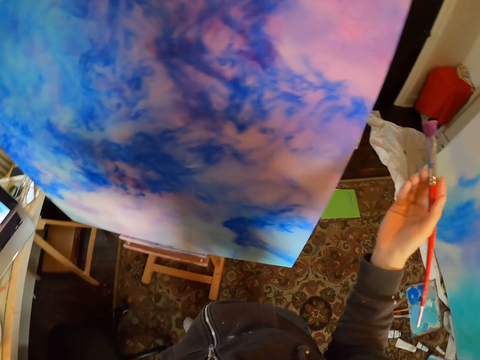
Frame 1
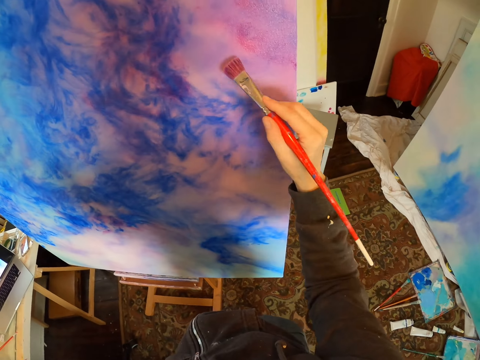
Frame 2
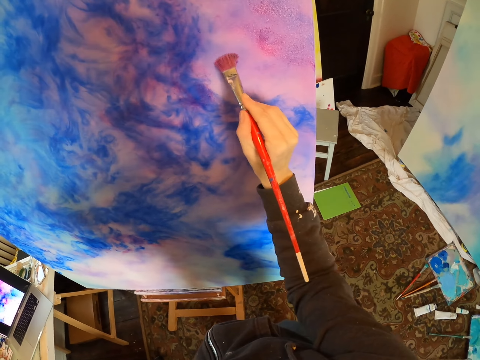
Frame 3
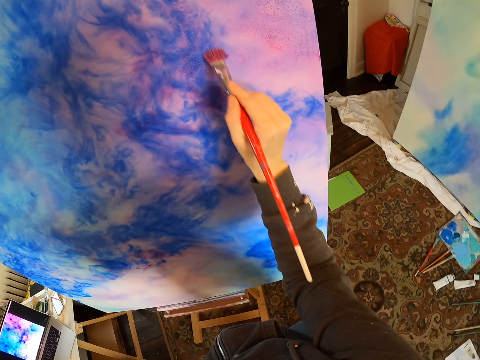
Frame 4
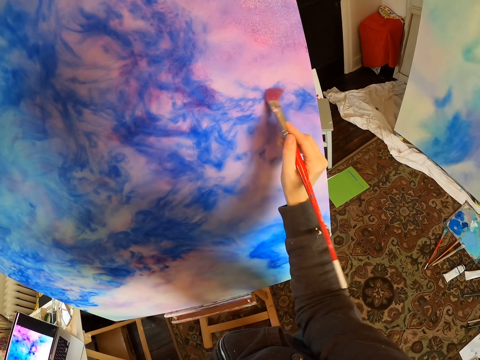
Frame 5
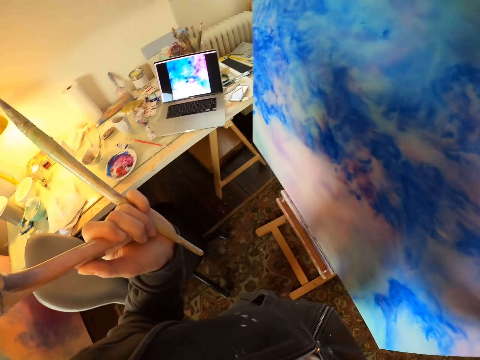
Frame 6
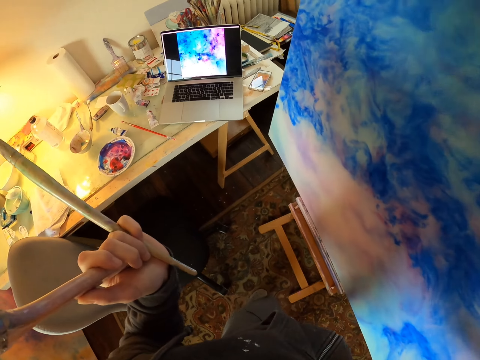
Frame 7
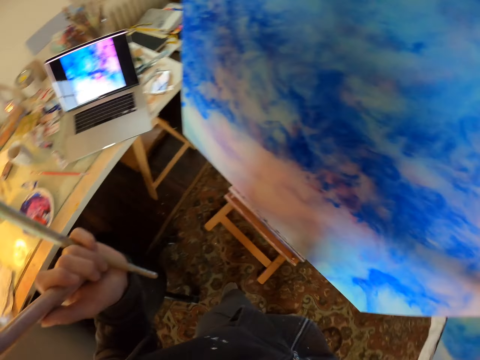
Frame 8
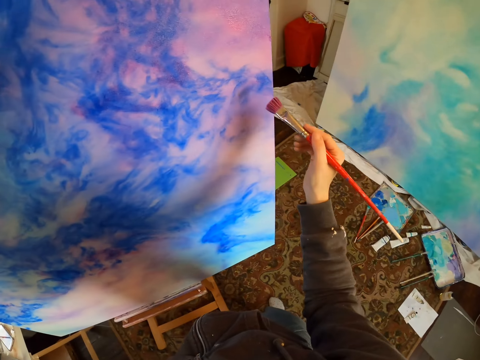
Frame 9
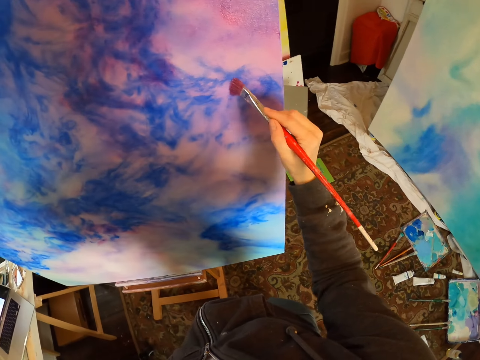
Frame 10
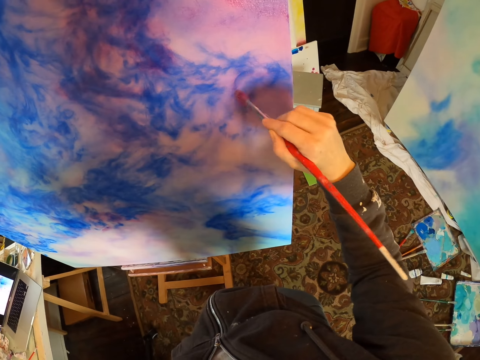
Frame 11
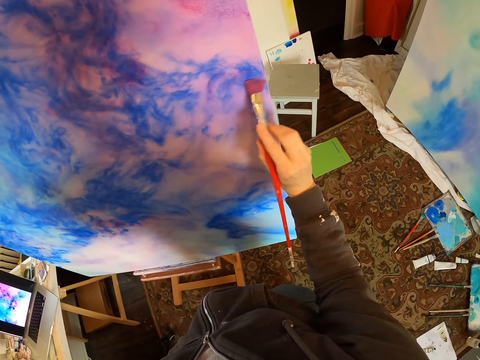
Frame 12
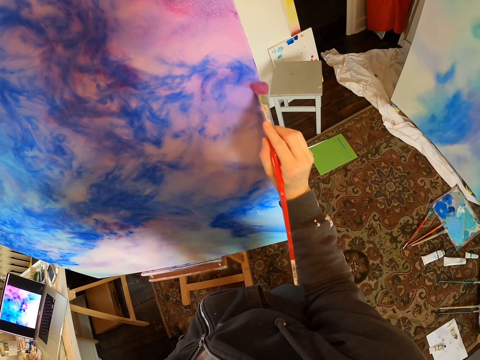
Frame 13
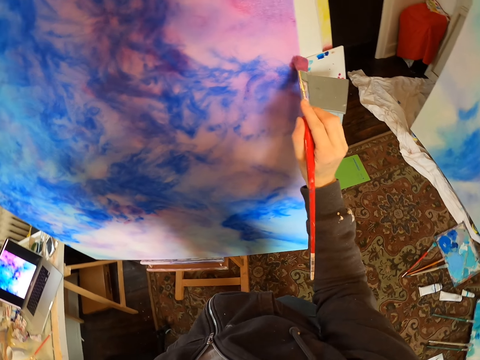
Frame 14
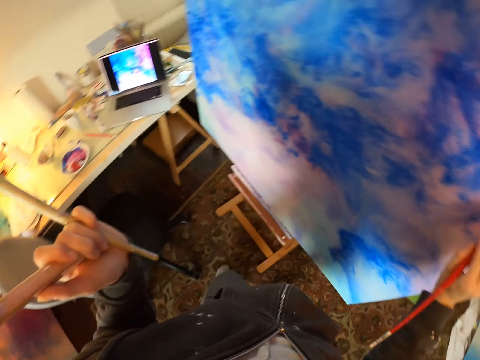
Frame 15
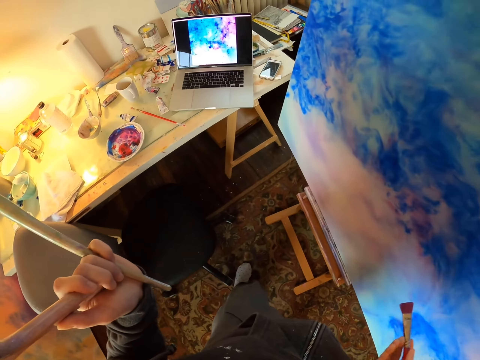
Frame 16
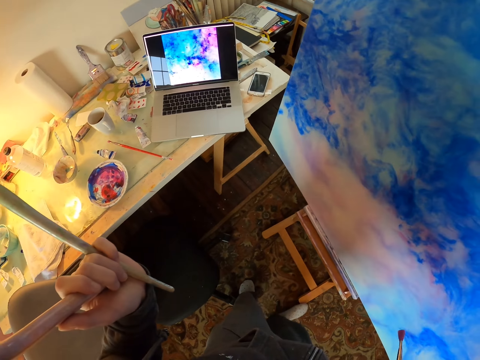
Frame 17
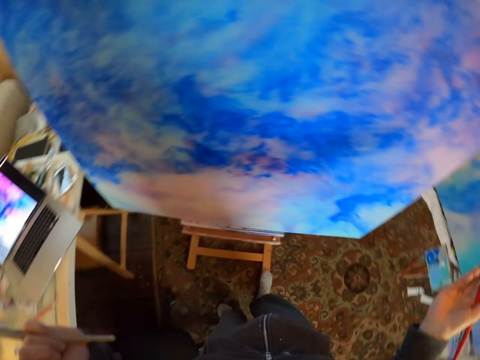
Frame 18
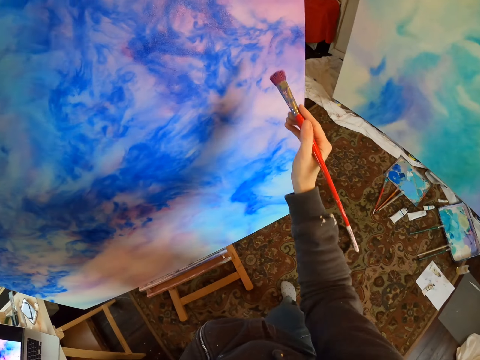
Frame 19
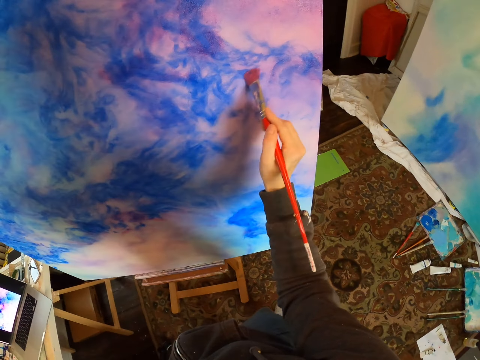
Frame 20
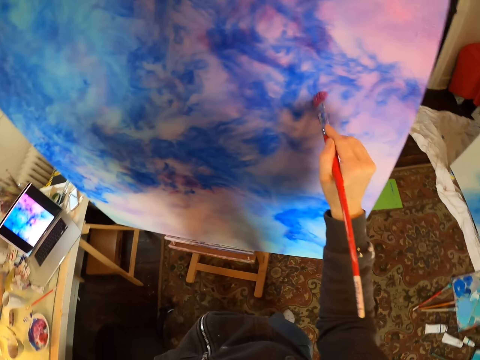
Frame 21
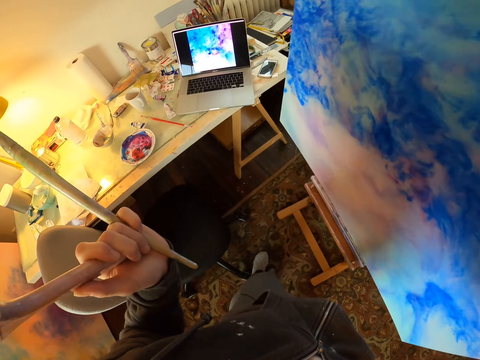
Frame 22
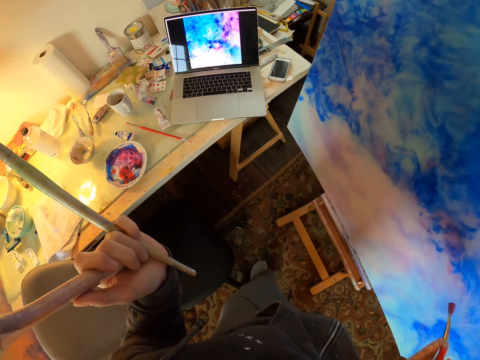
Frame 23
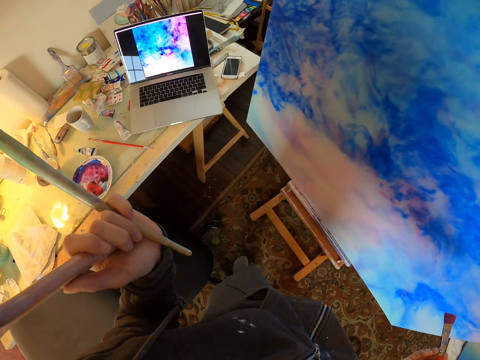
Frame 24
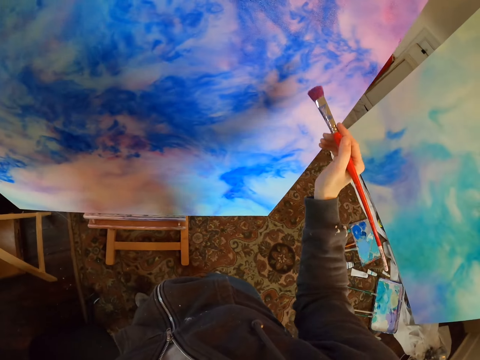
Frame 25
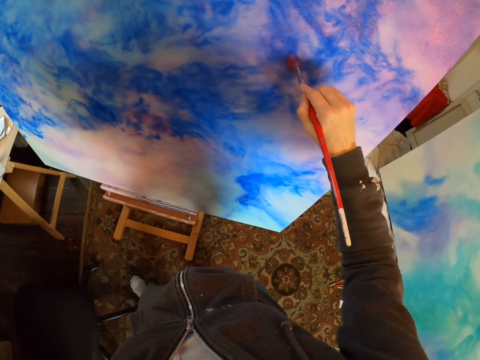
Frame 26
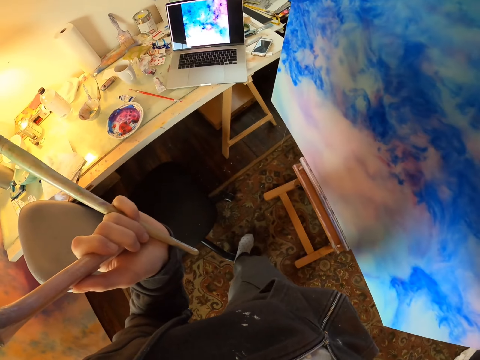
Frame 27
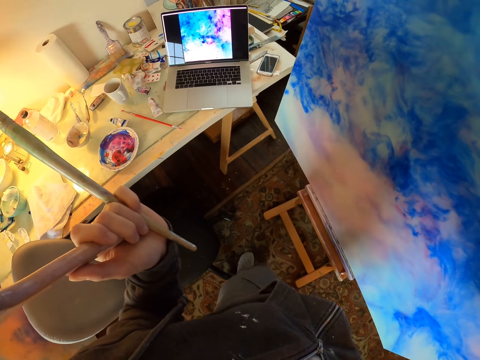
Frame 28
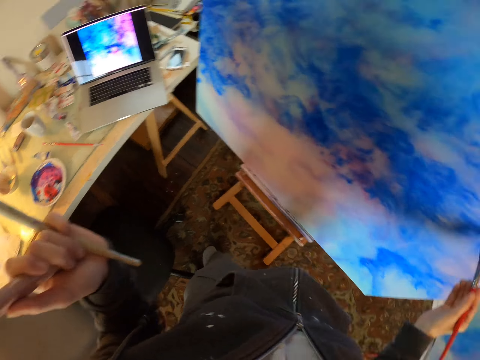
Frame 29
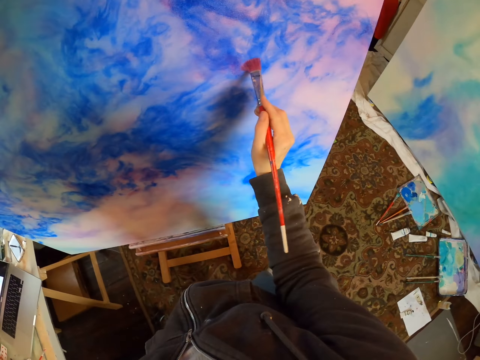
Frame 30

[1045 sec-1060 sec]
The camera wearer paints on the paint board. They look at the laptop screen. They paint on the paint board. They look at the laptop screen. They paint on the paint board. They look at the laptop screen. They paint. They look at the laptop screen.

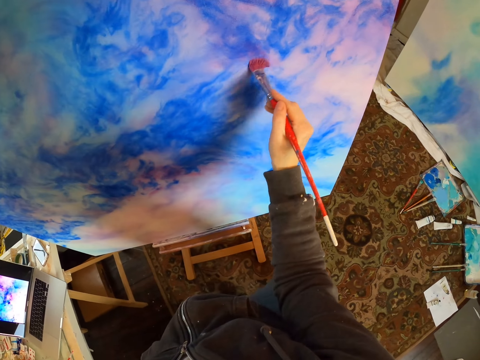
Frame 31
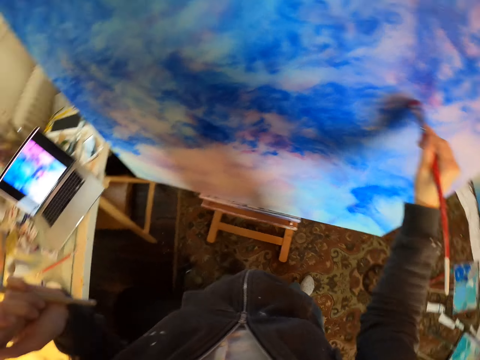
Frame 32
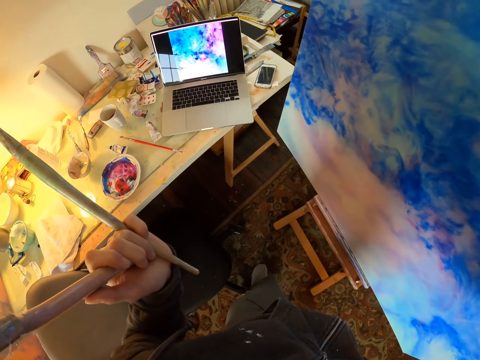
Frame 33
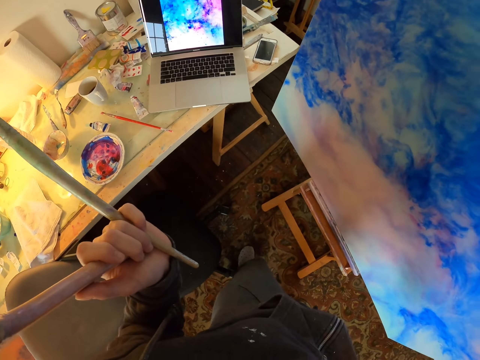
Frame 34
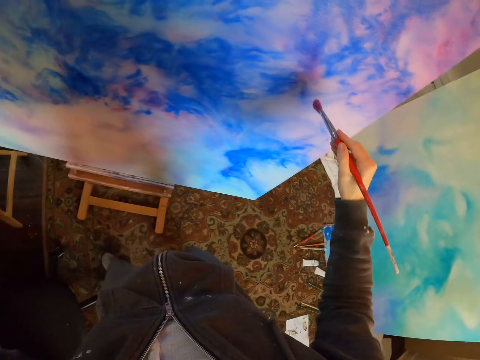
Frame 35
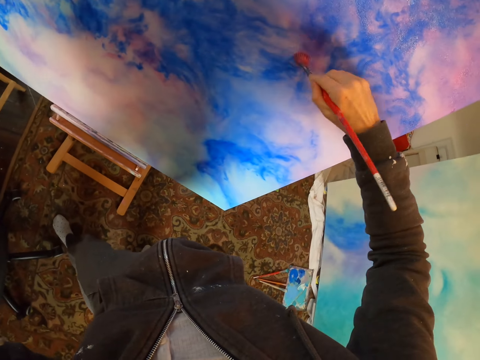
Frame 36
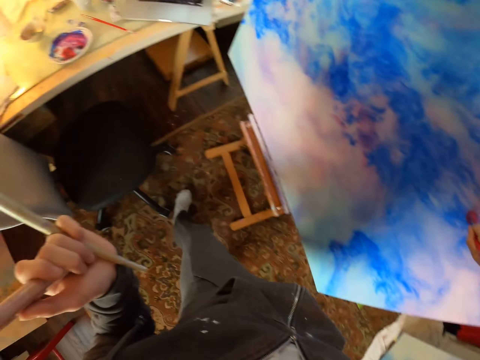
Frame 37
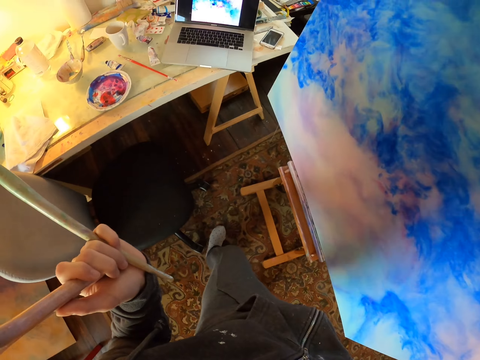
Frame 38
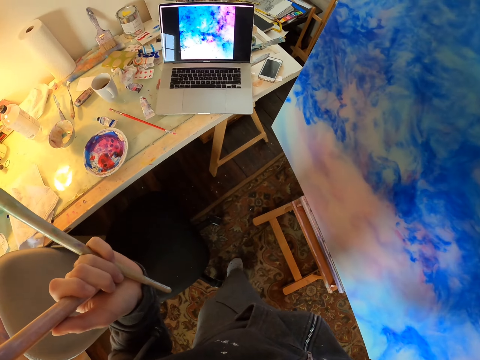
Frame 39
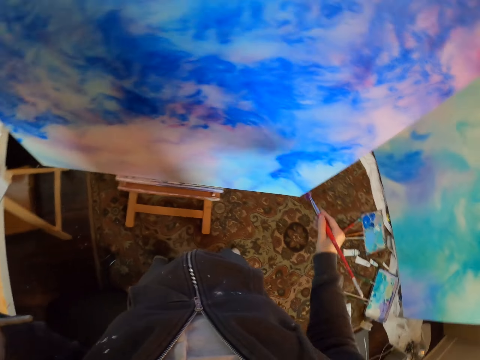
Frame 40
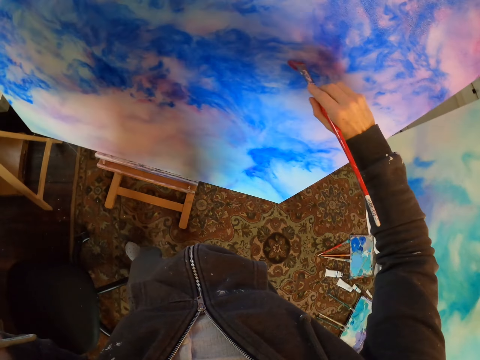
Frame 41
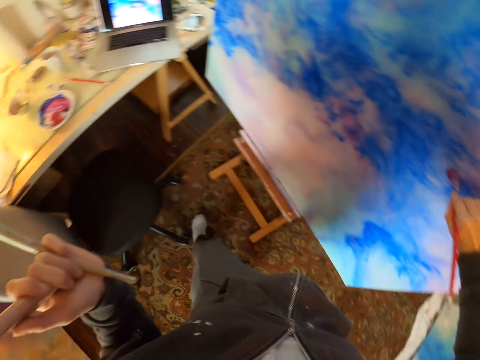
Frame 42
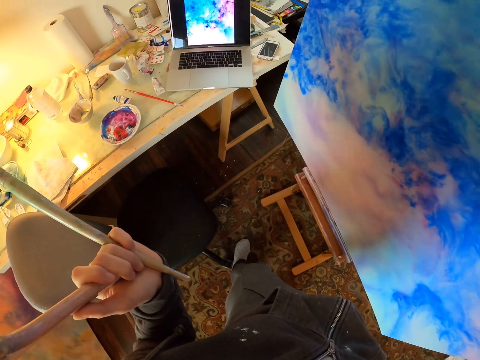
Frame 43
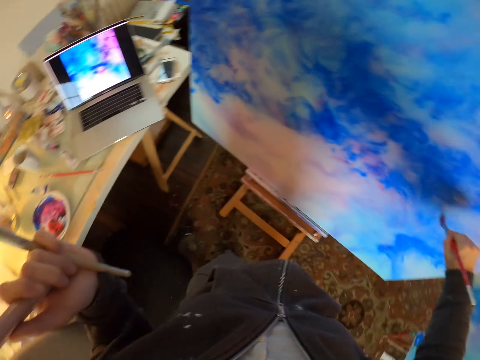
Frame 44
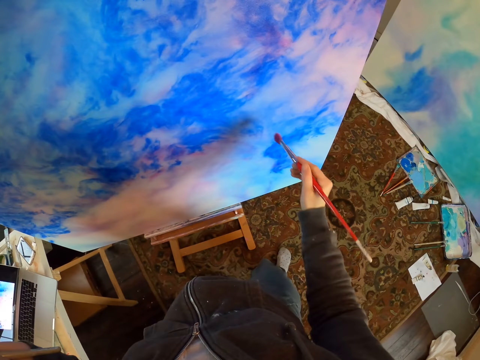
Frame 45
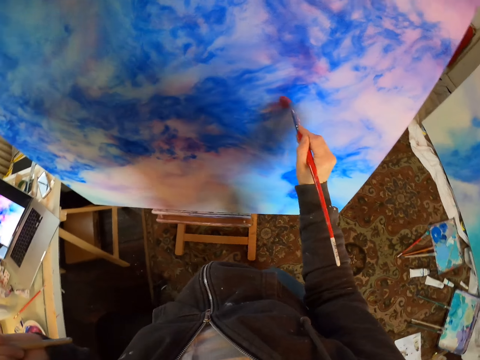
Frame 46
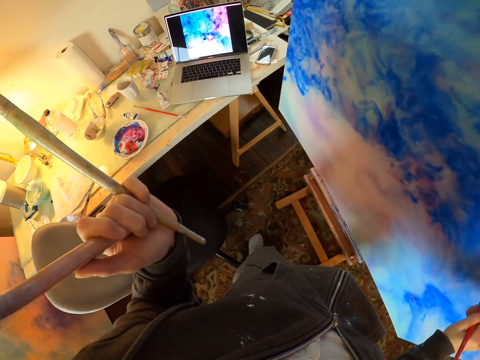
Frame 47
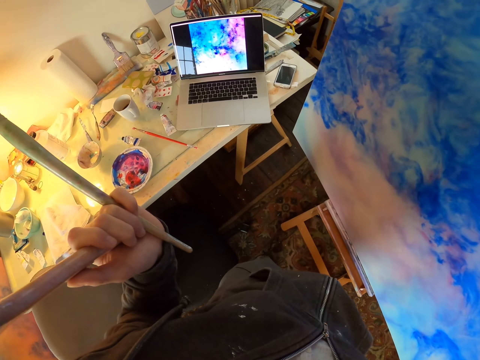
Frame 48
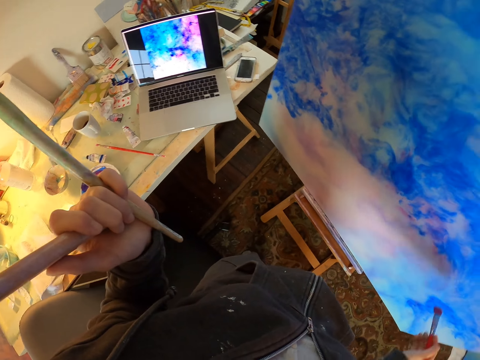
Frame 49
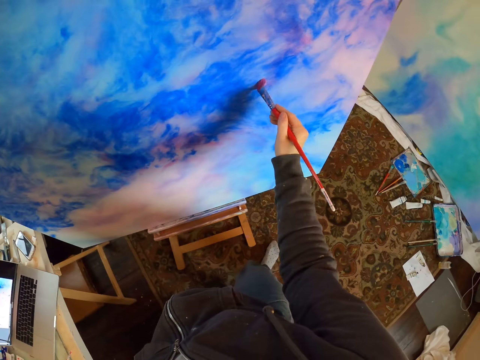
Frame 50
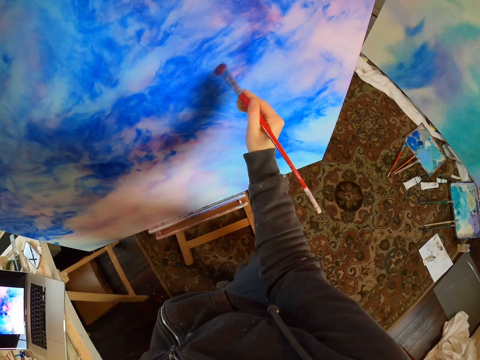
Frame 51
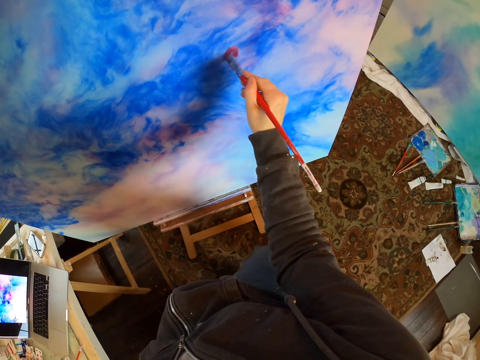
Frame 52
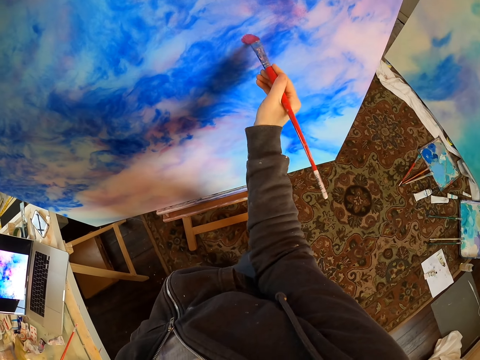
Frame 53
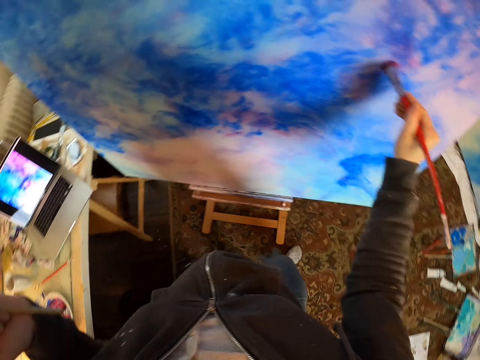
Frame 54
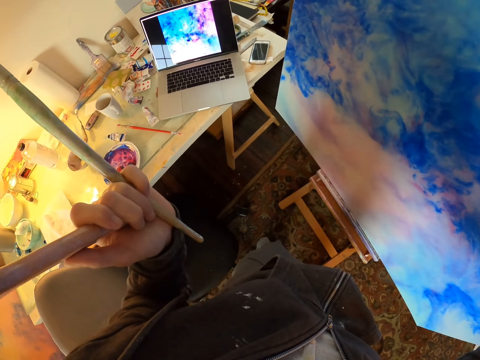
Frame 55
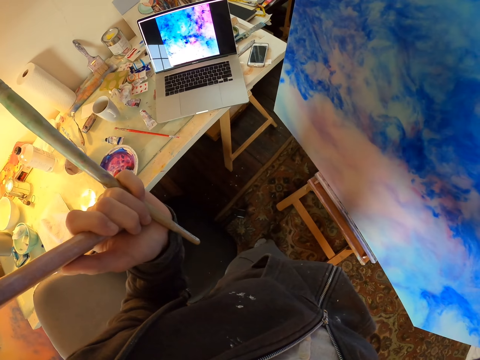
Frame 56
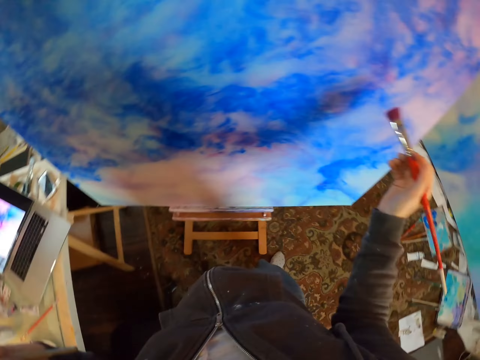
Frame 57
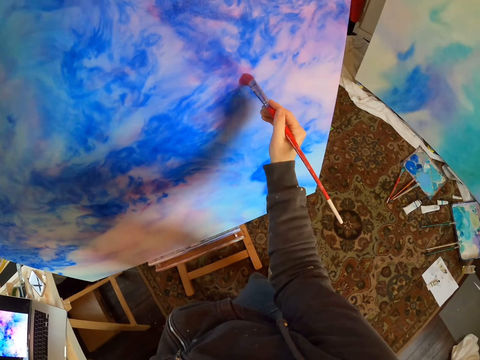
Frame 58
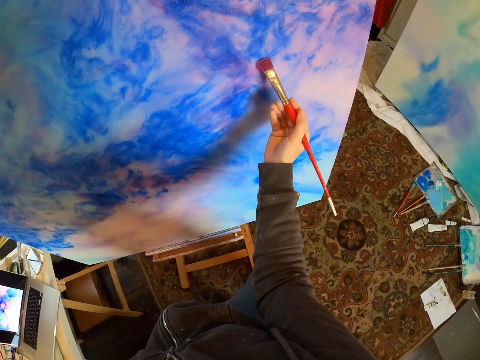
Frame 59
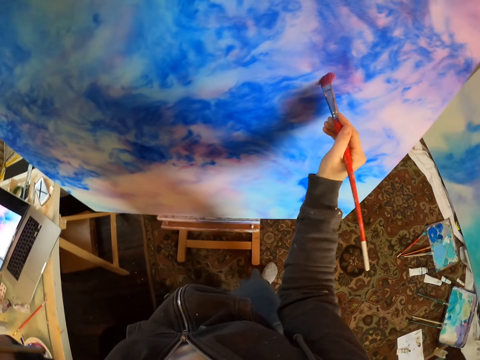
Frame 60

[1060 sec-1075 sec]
The camera wearer paints on the paint board. They look at the laptop screen. They paint on the paint board. They look at the laptop screen. They paint. They look at the laptop screen. They paint on the paint board. They look at the laptop screen. They paint on the paint board.
